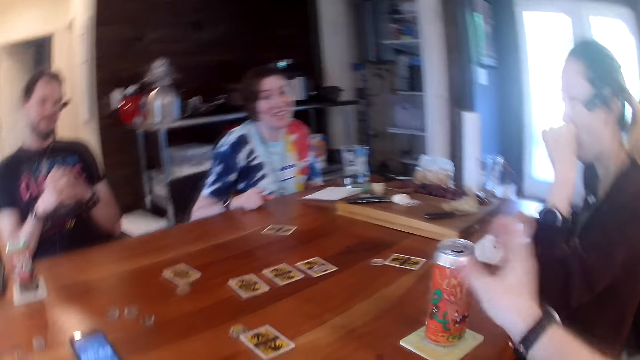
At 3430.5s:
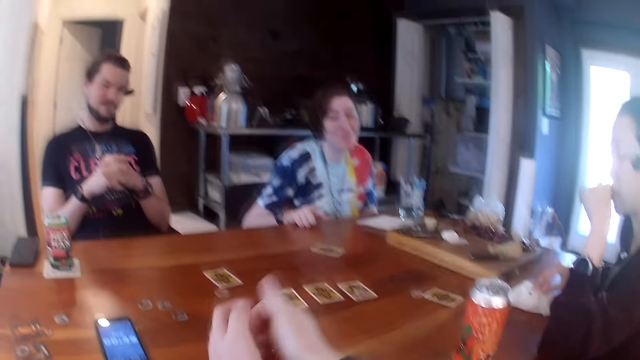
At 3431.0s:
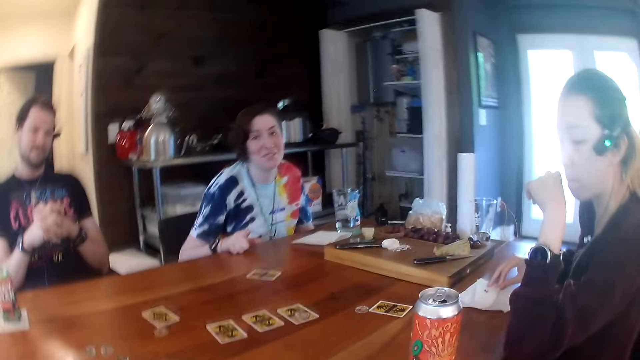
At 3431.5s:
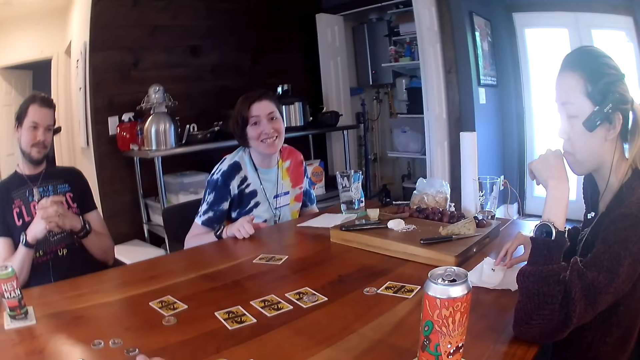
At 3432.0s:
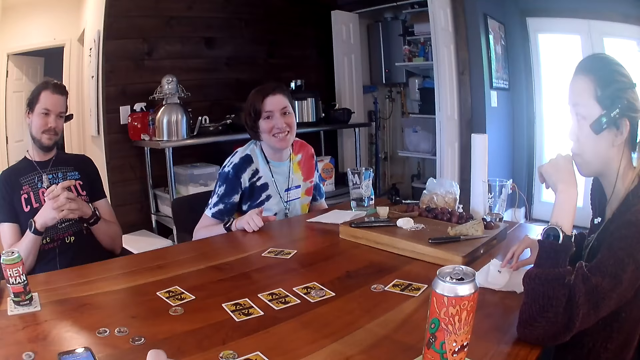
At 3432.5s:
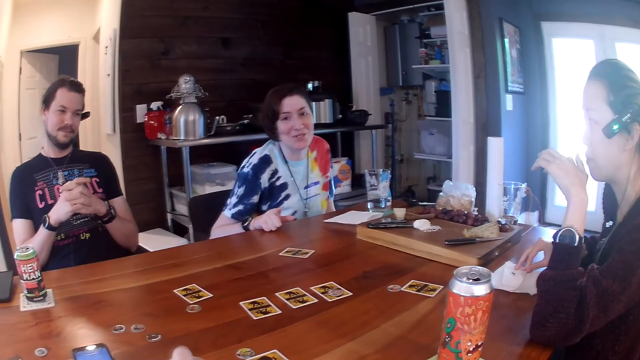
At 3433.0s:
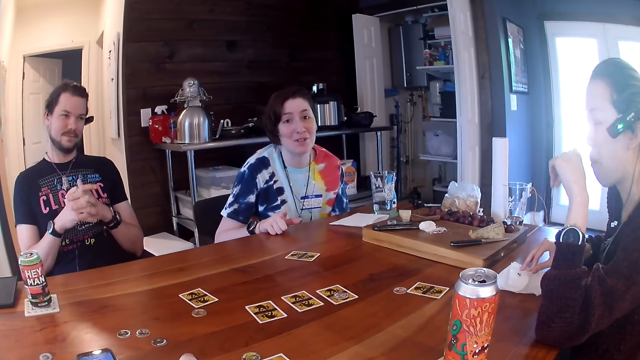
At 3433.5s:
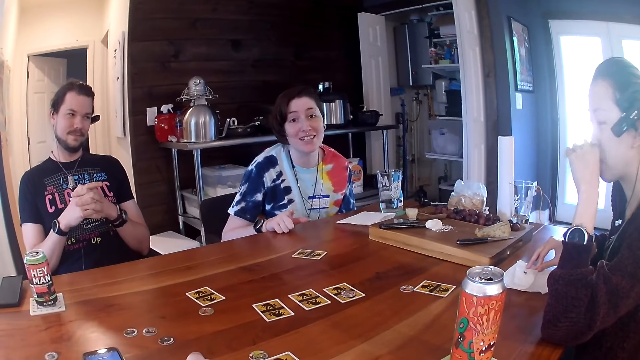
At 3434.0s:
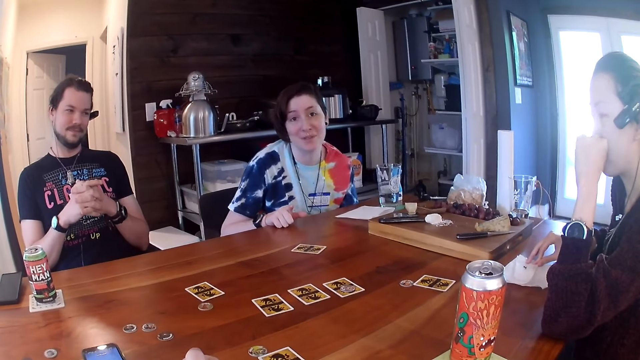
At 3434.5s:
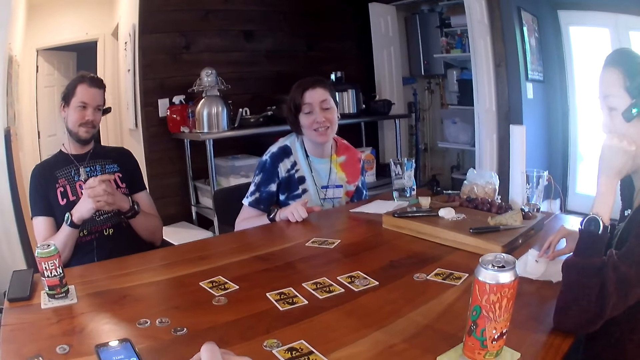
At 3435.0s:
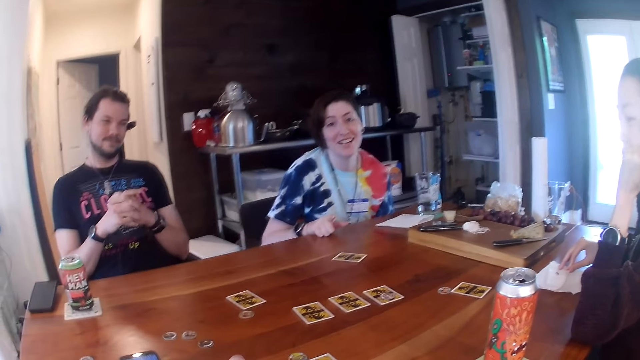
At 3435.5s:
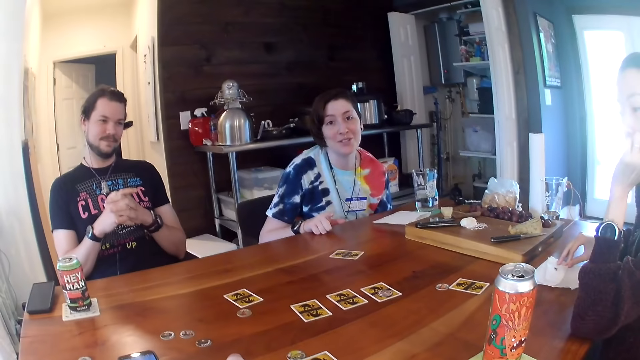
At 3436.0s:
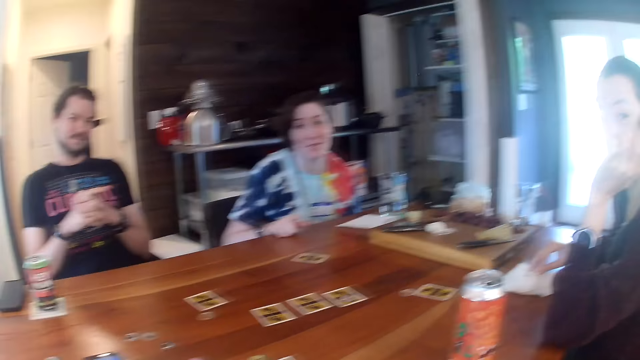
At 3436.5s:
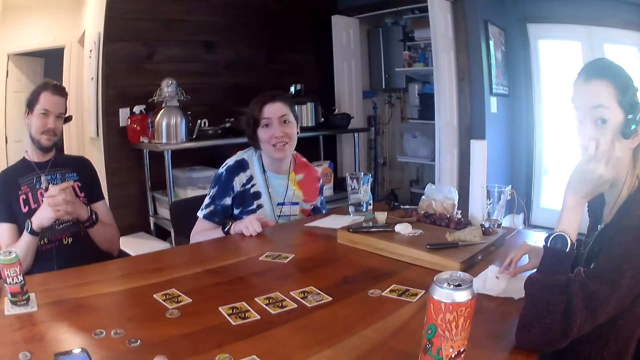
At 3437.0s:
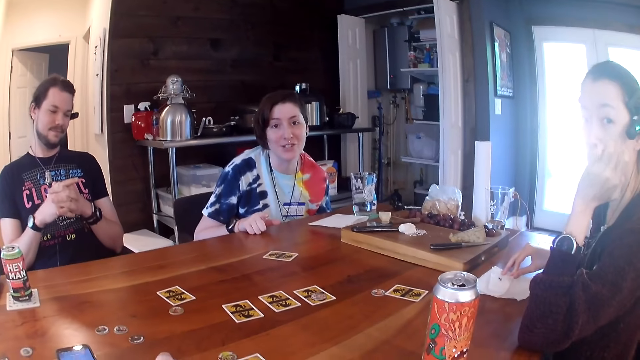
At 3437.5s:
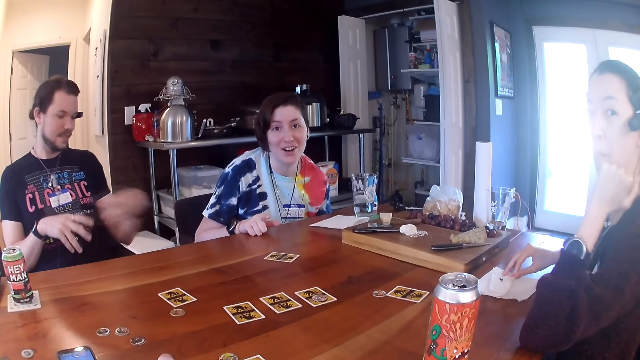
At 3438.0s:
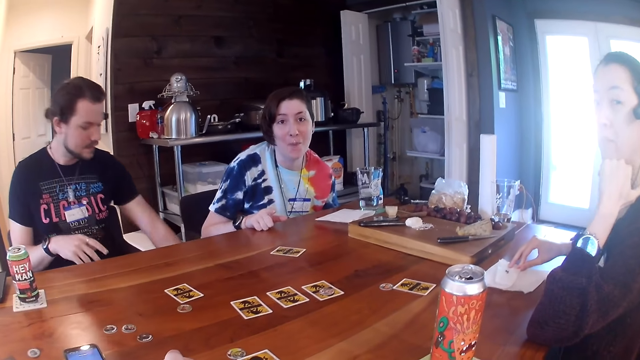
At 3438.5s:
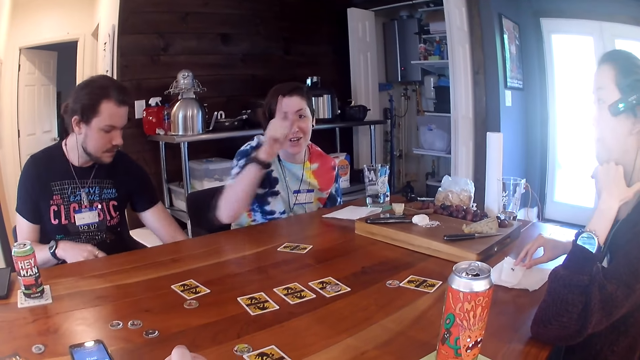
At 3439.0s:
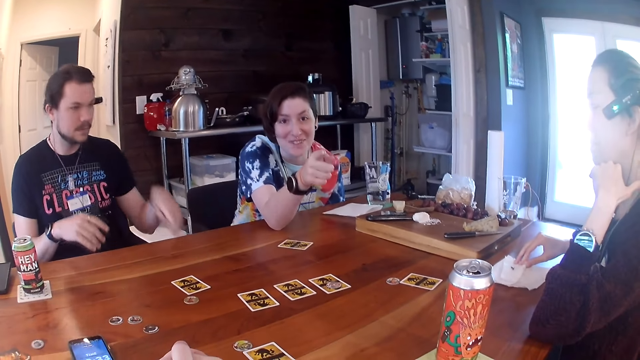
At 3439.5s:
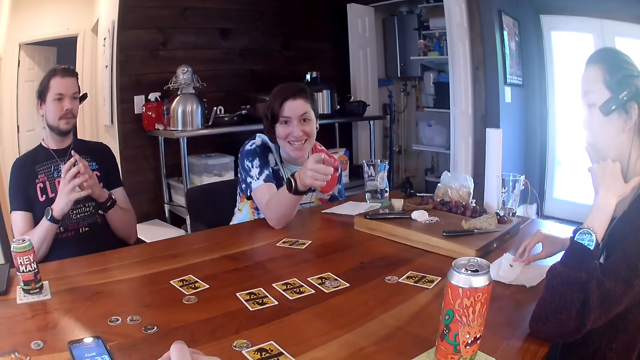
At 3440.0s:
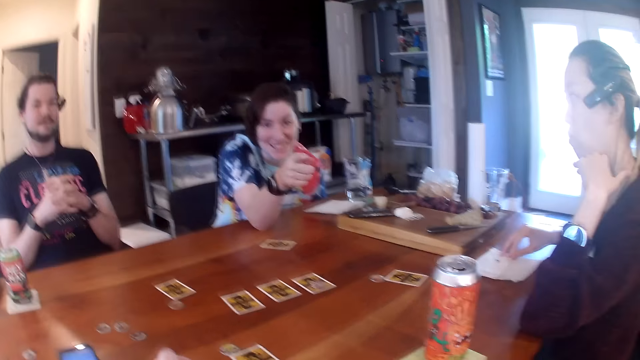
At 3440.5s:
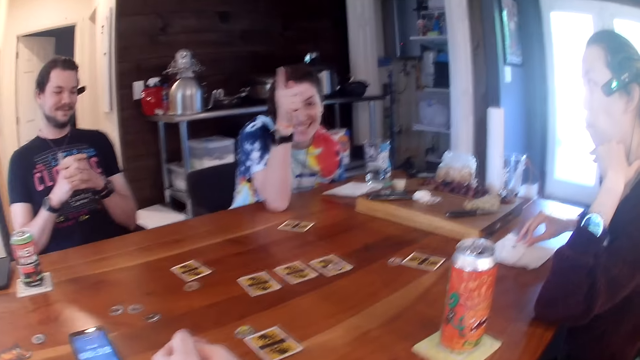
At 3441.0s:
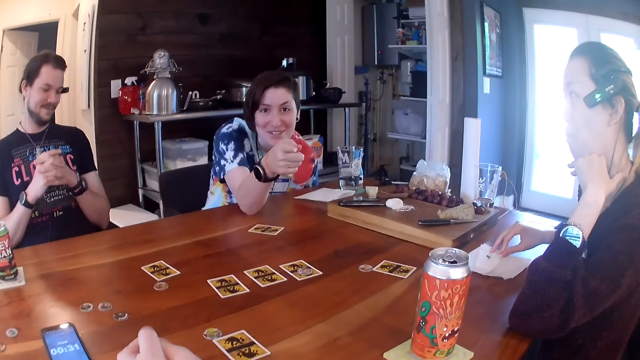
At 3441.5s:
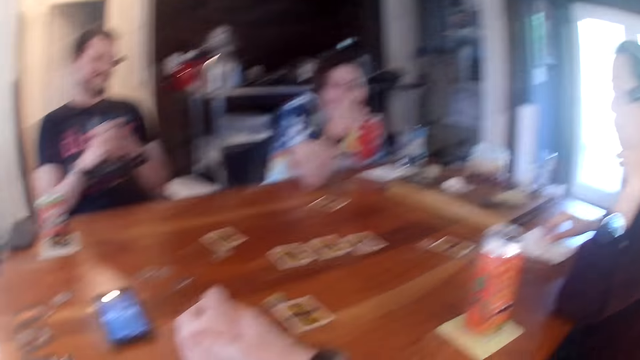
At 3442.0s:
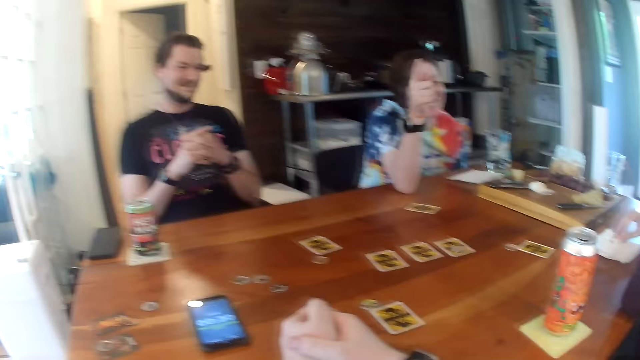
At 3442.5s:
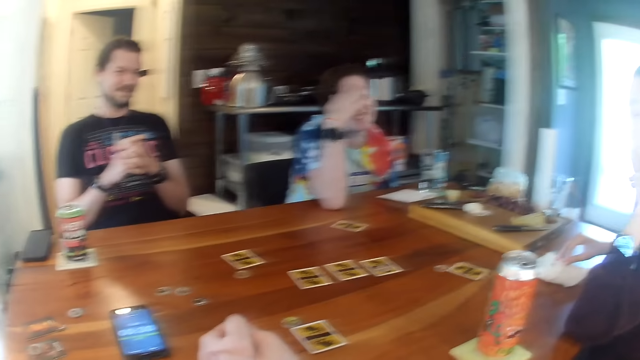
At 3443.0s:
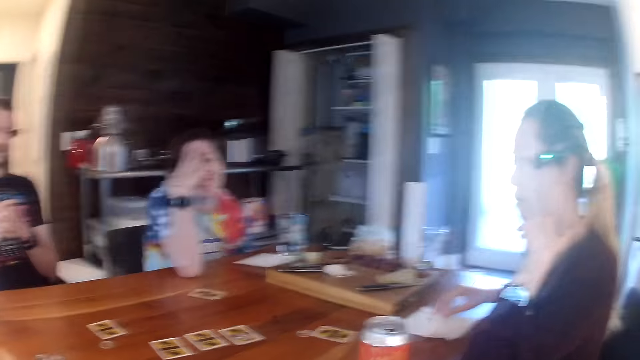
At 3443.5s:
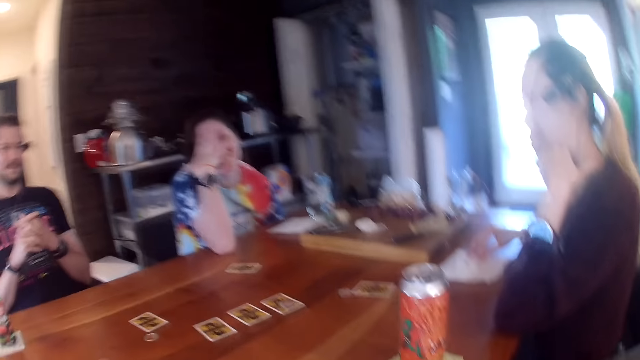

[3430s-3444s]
The camera wearer places the can of soda in his right hand on the coaster. The woman rubs her nose with her left hand. She places her left hand on her chin. The woman points at the camera wearer.

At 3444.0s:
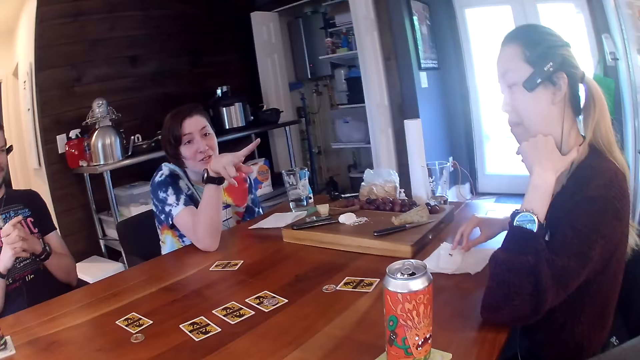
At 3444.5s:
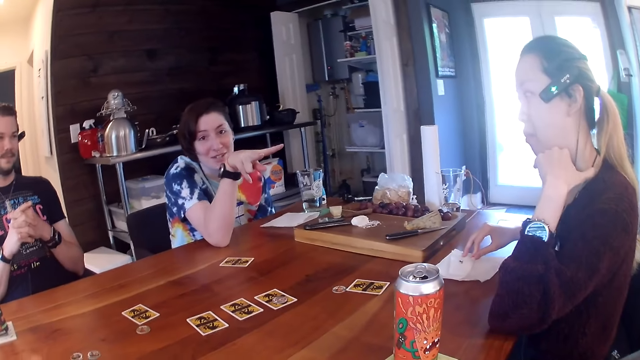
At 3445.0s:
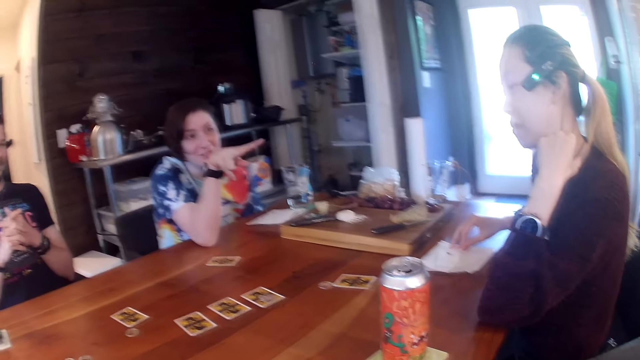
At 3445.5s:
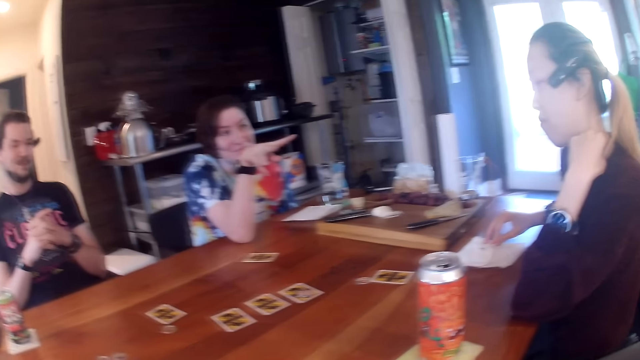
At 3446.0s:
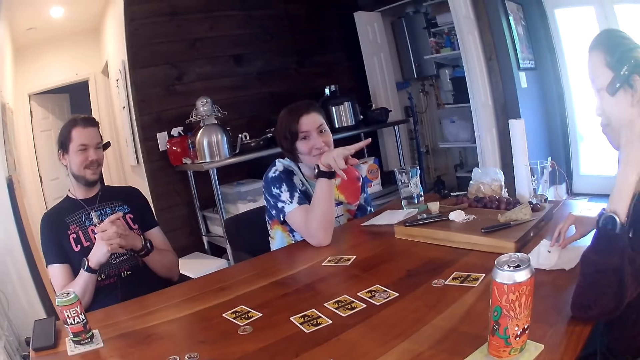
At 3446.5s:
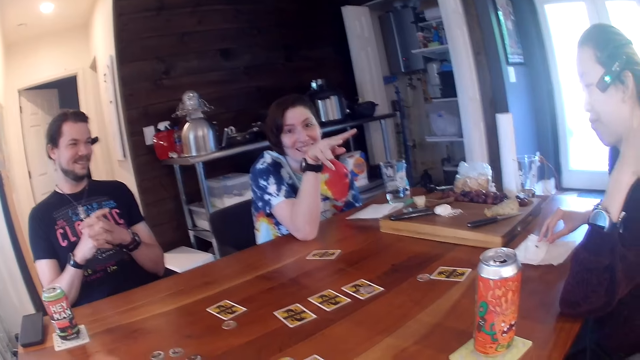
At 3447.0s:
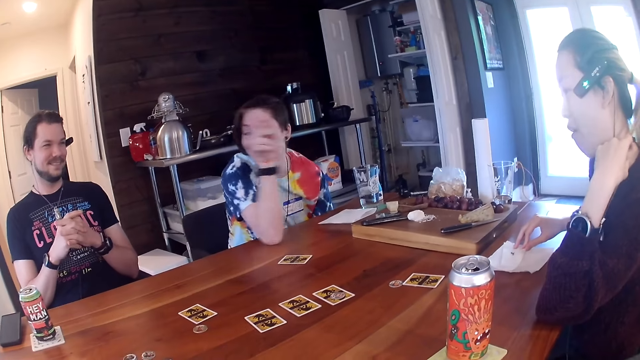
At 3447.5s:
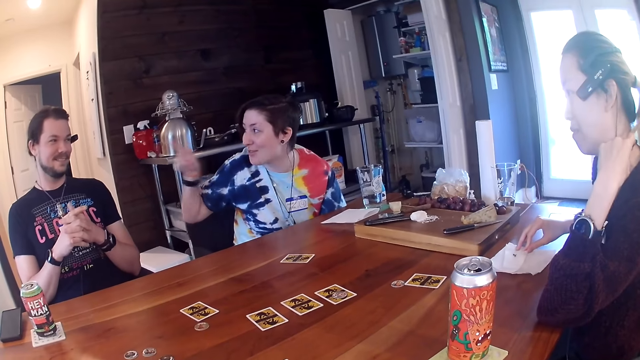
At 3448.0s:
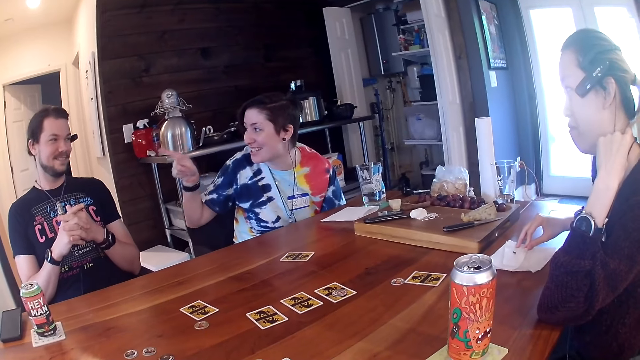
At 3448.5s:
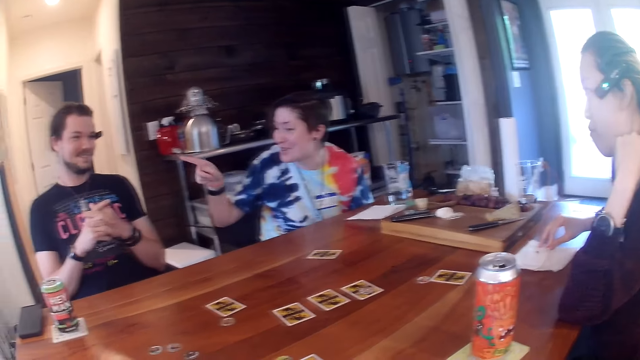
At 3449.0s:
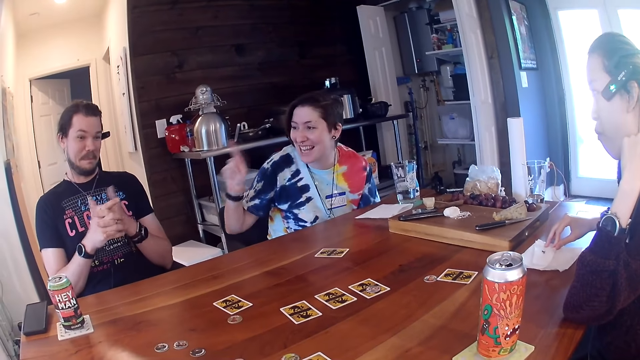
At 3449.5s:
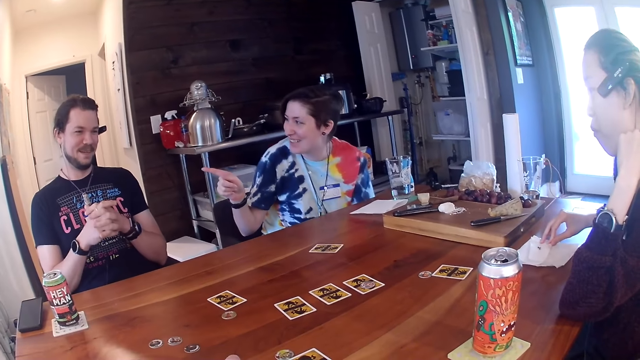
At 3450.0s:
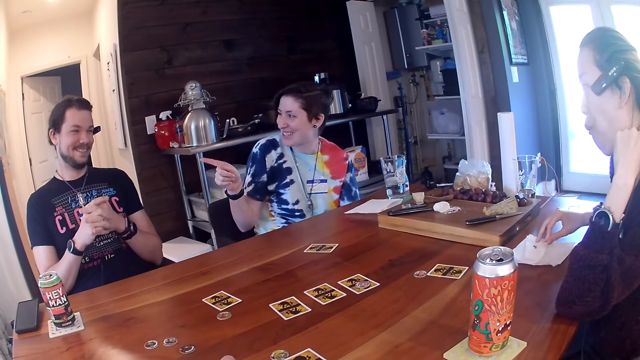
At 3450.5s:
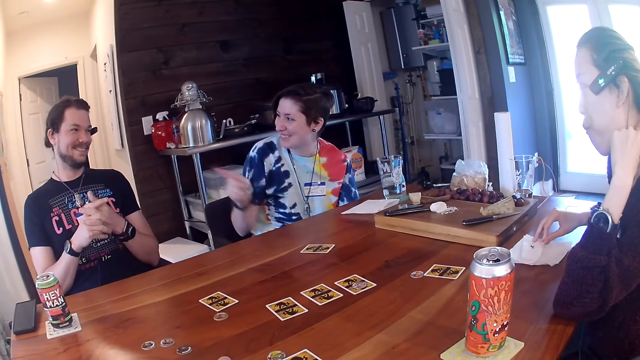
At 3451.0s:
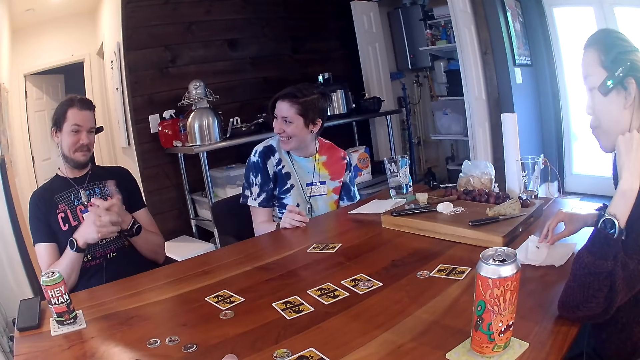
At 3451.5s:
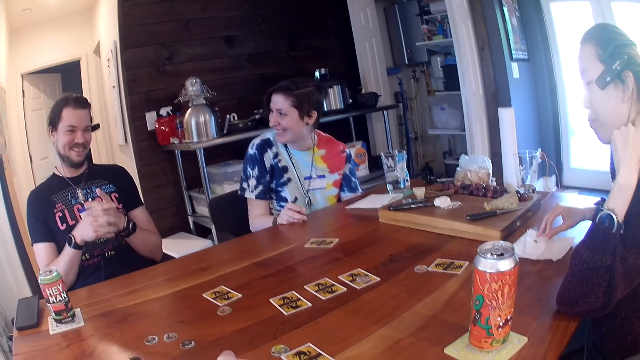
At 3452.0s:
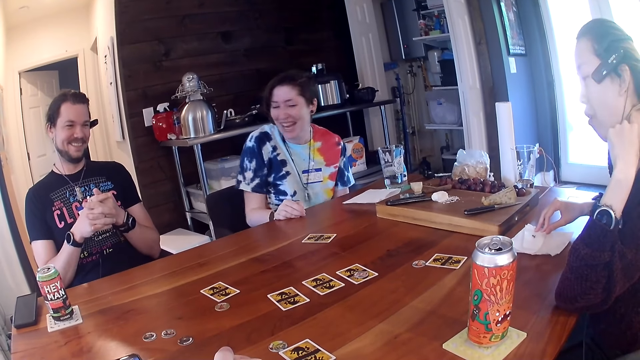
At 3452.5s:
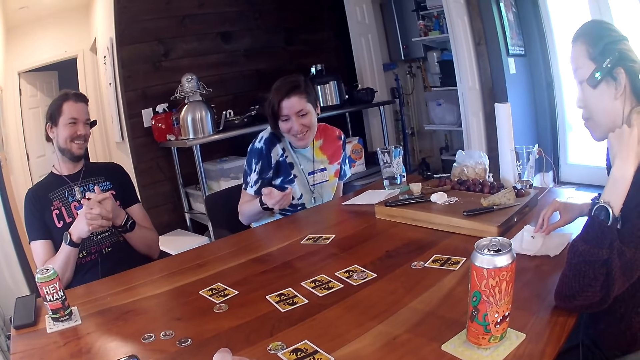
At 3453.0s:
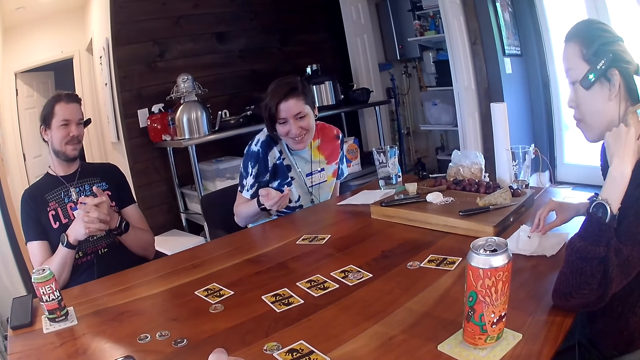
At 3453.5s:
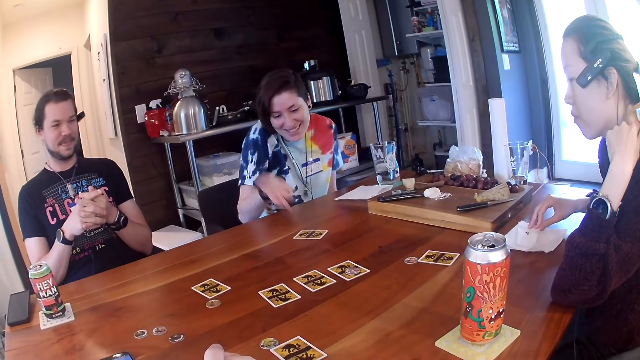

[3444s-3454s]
A woman points at a person.
